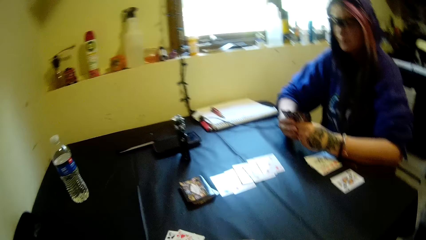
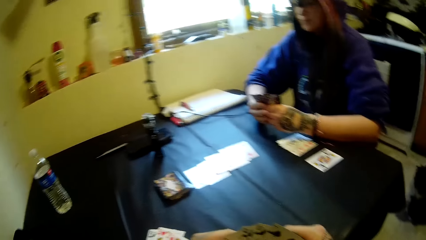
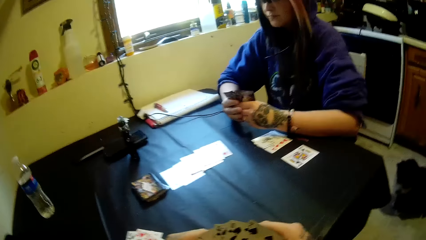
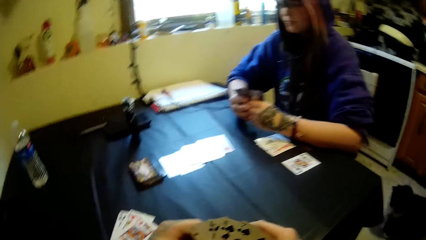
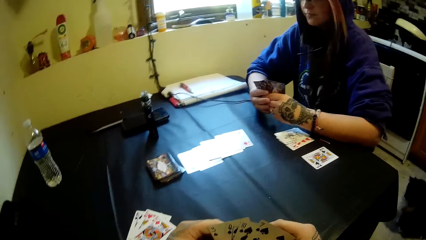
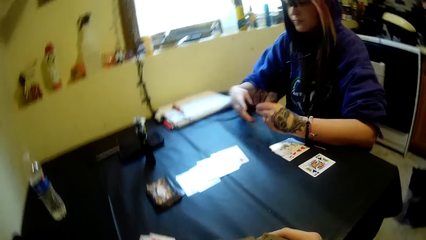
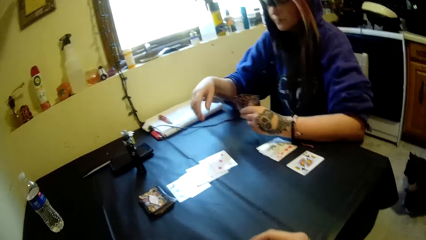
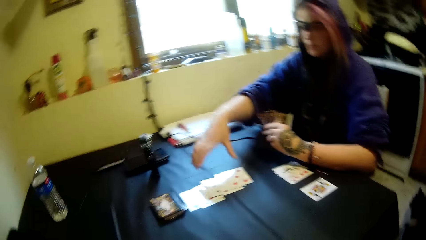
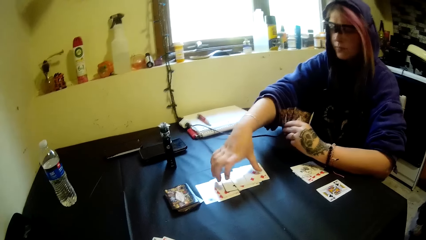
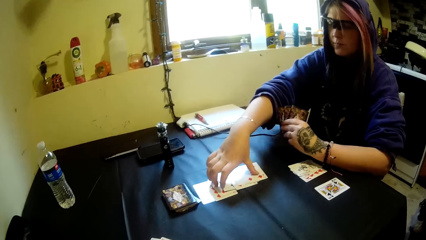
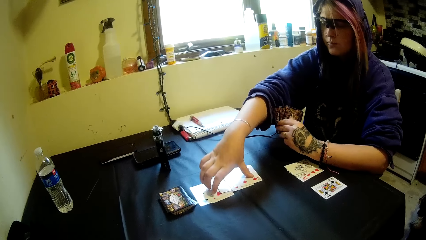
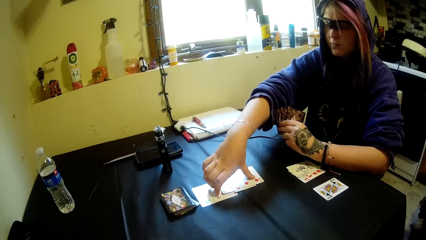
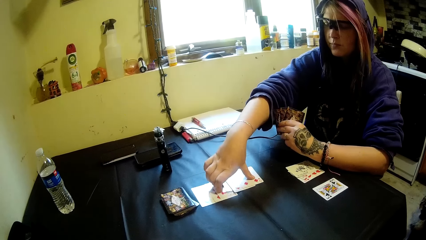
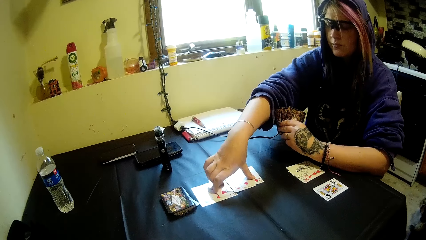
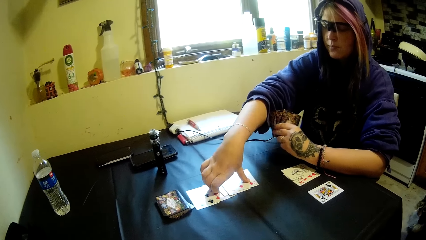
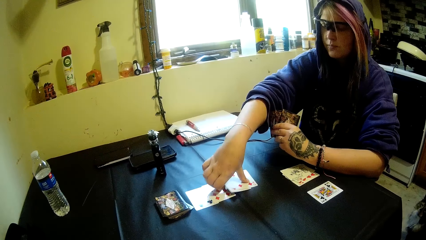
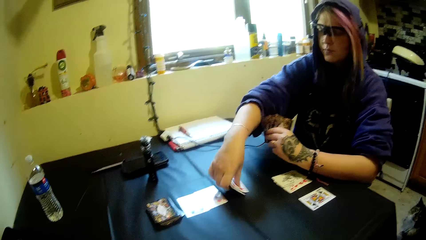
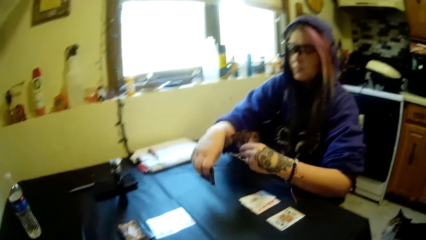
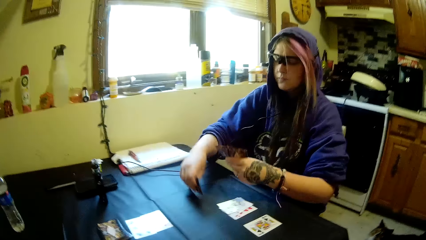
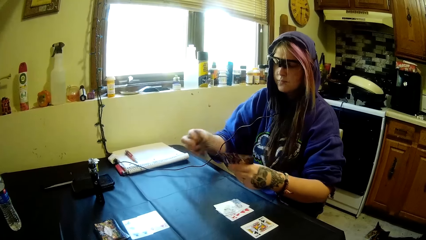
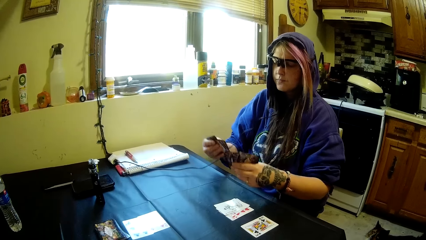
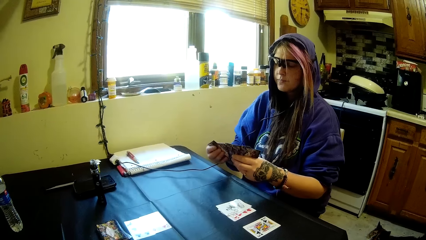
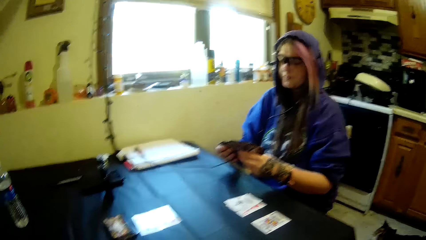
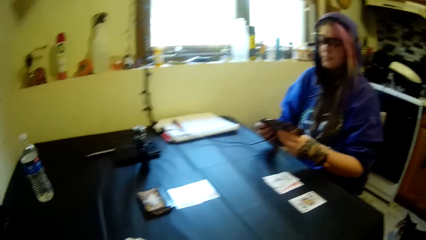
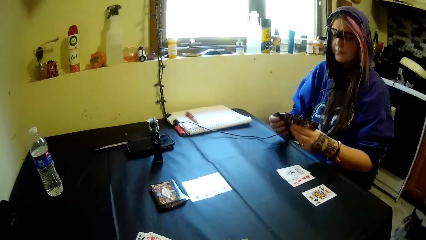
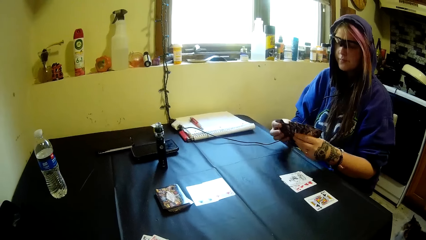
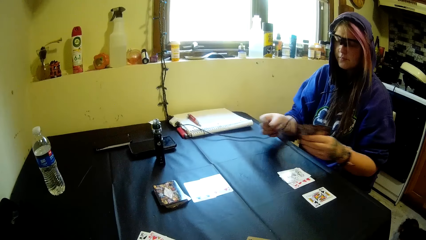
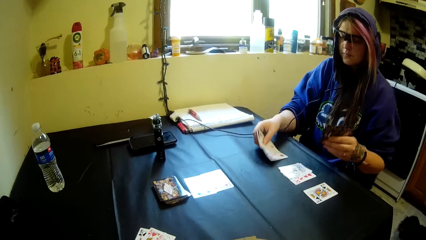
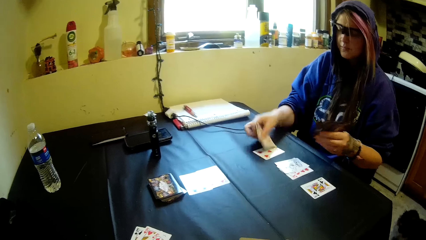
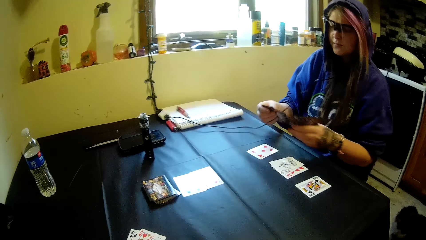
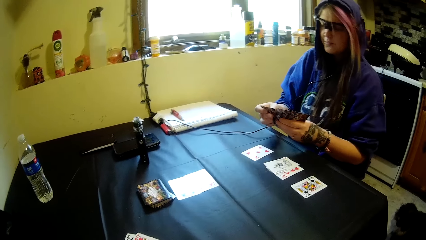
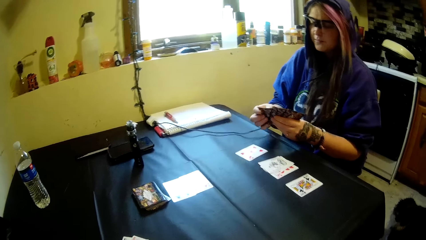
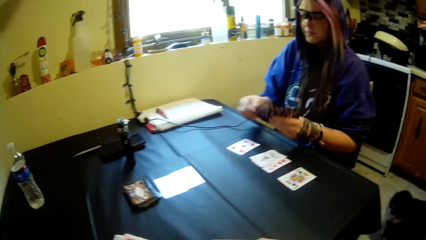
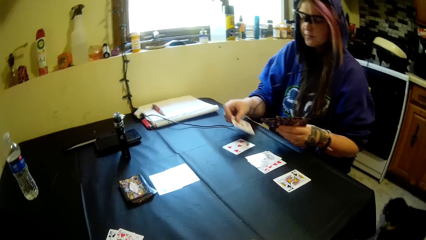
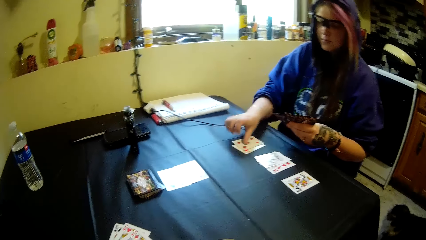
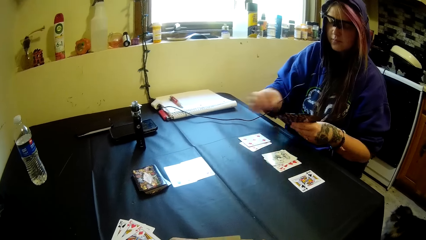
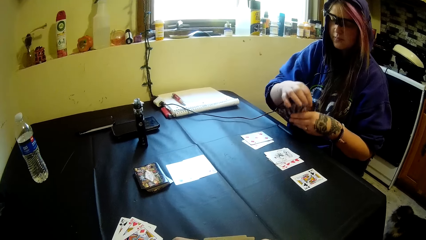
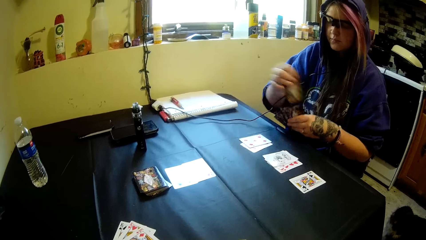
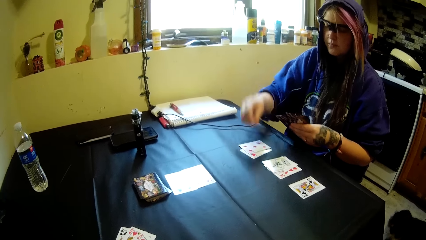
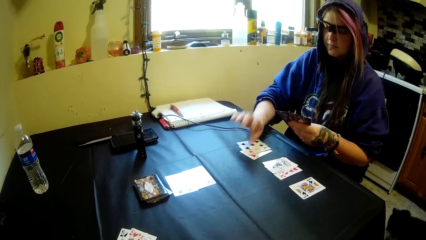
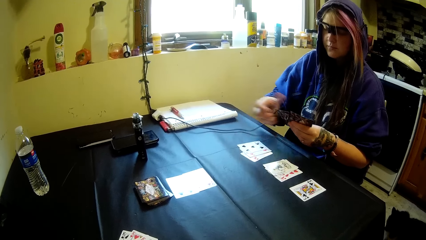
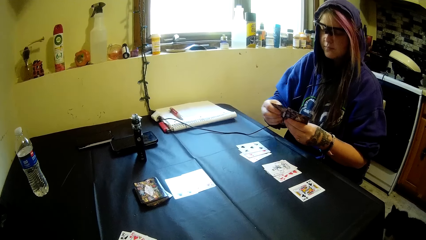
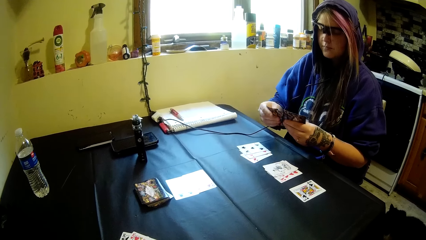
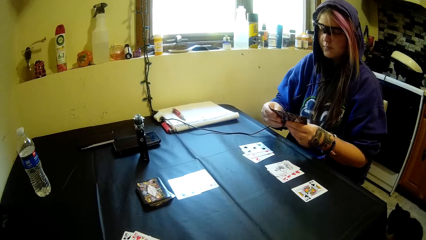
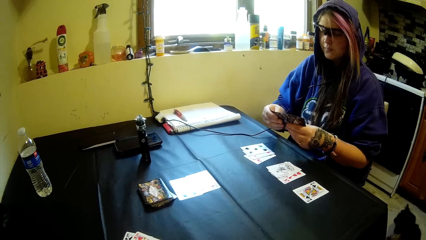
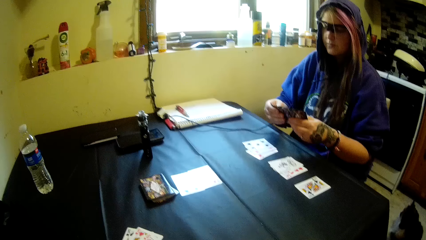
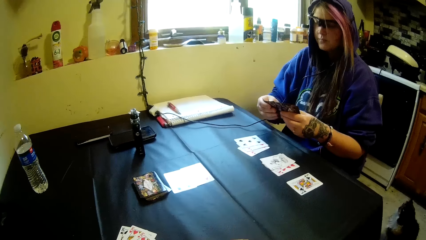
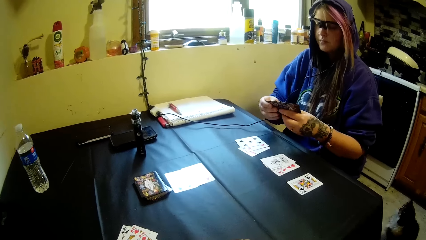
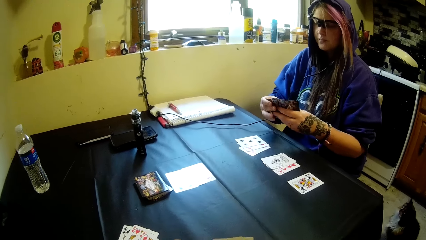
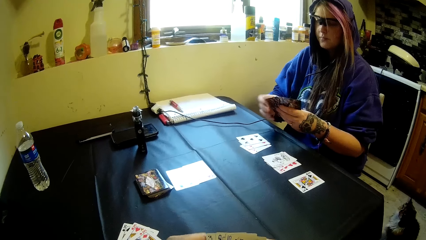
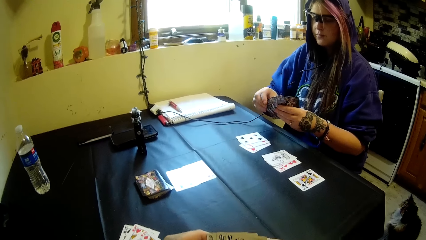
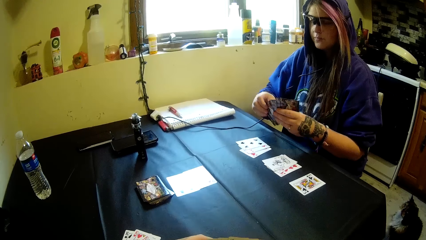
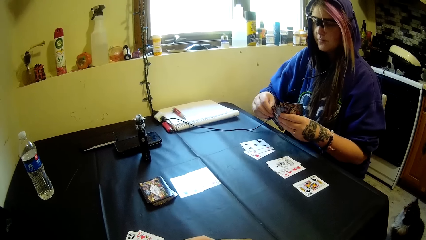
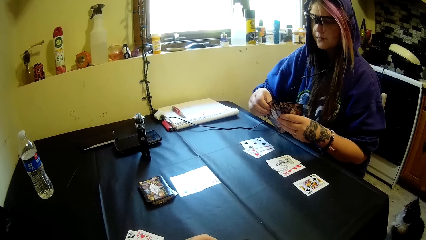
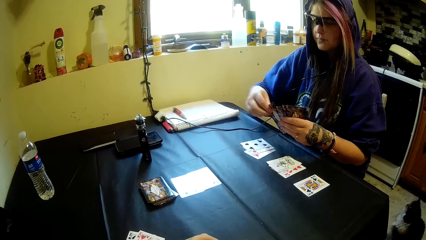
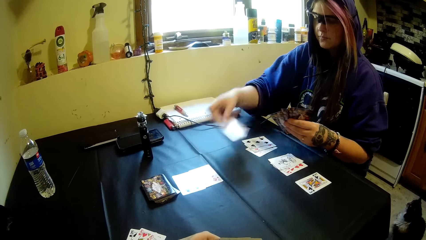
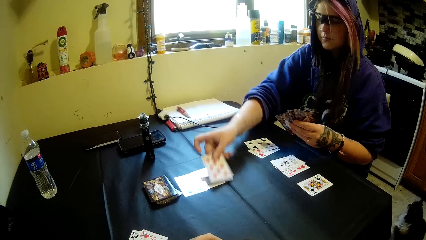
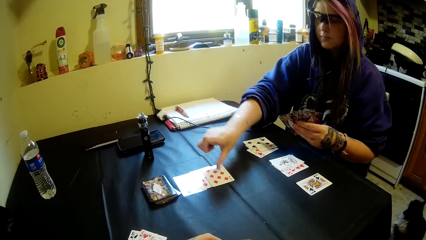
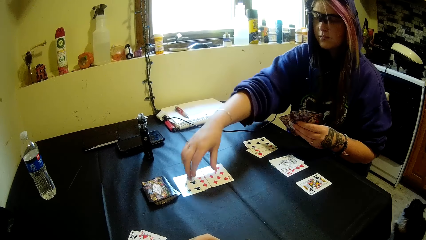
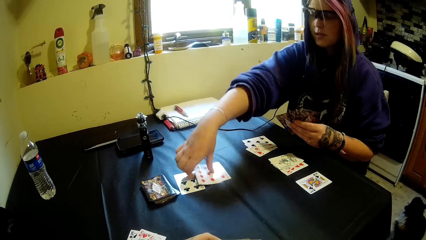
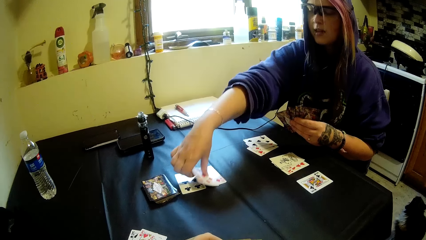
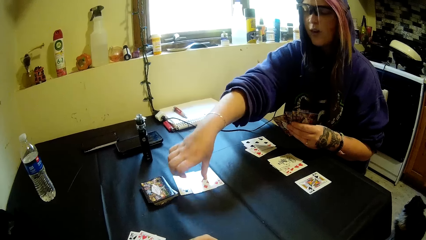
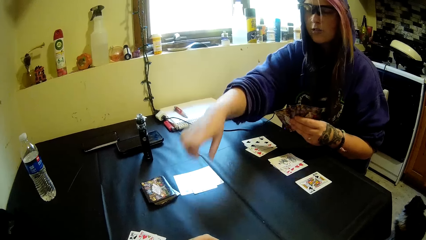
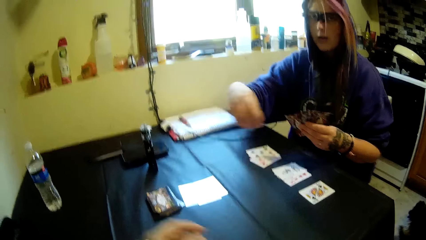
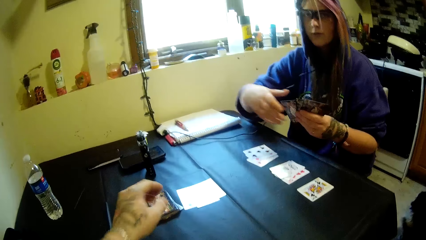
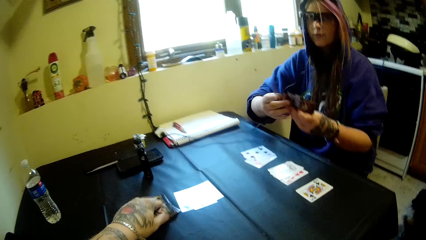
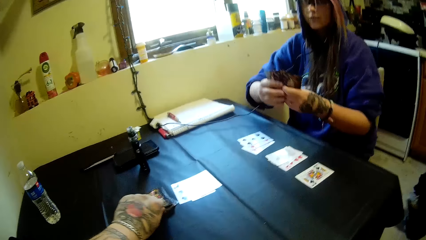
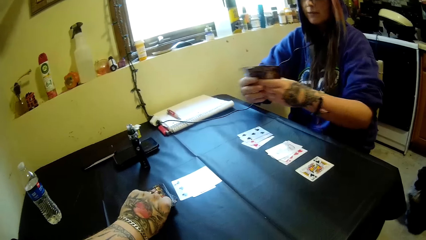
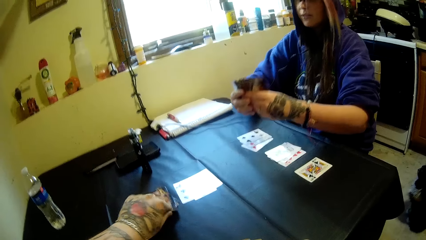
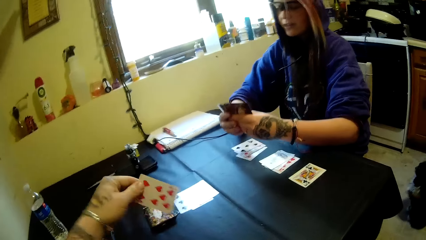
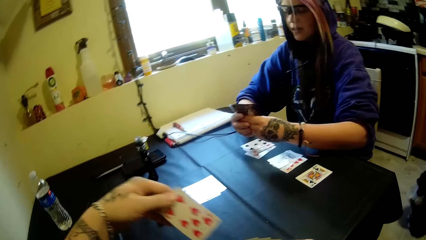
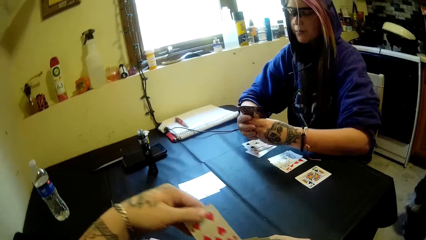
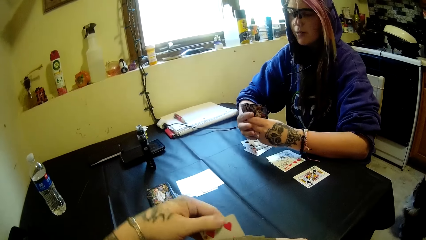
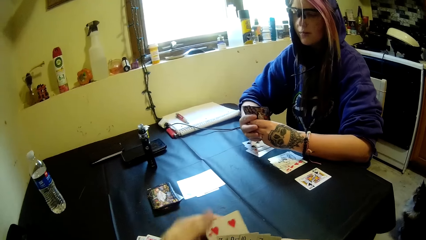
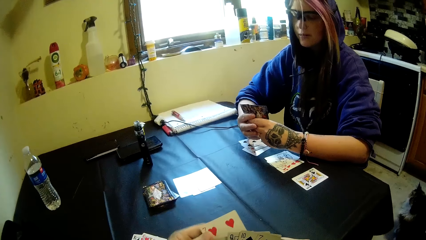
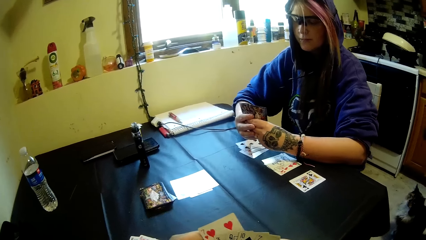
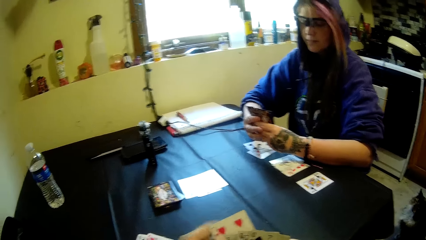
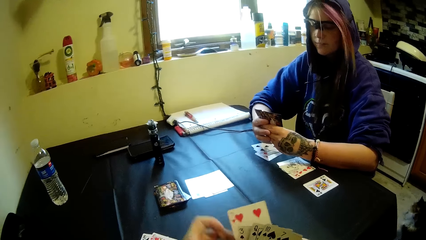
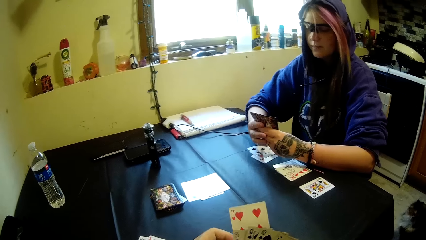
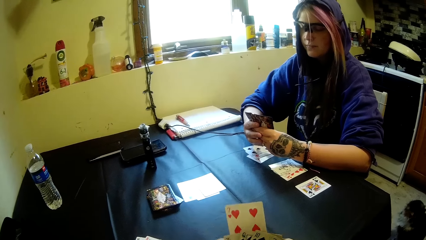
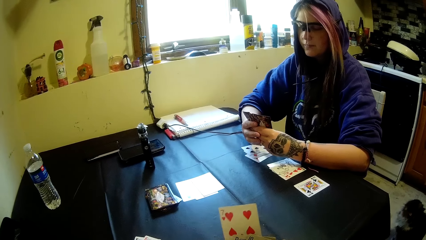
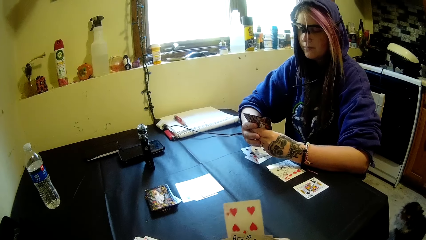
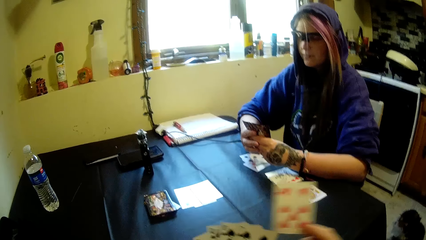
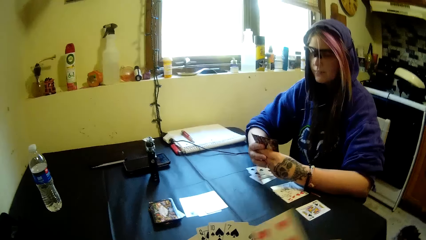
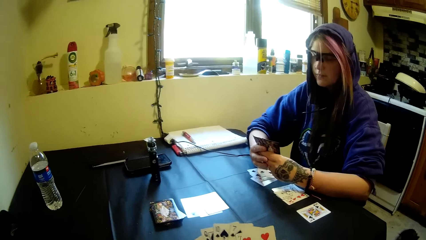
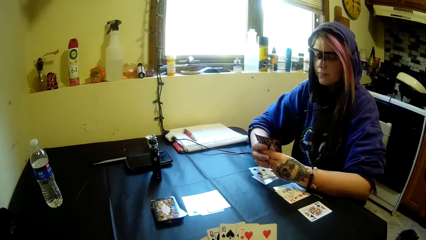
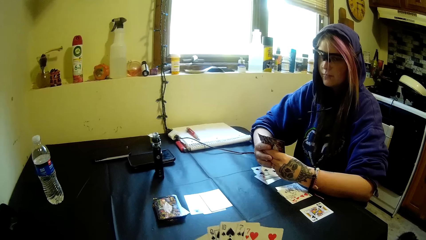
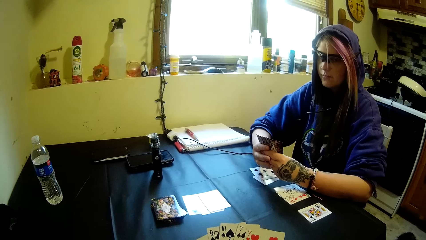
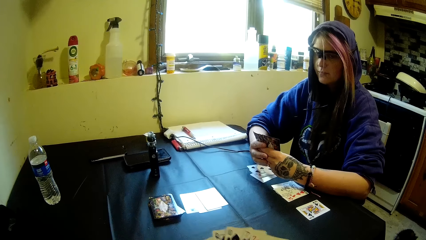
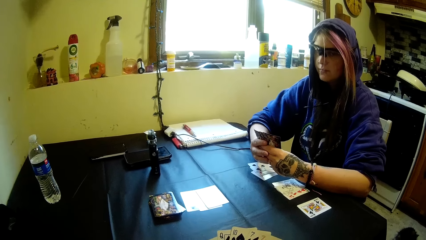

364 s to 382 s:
A woman picks some cards from the table and drops some cards on the table. The woman holds the cards, drops another card on the table, and plays the game of cards. The camera wearer picks a card from the table. They look at the card.
